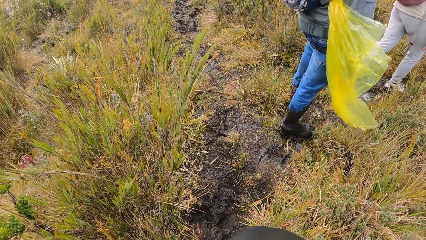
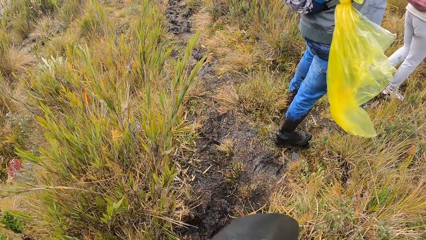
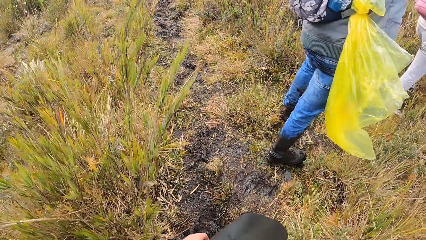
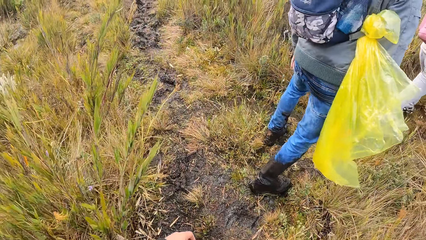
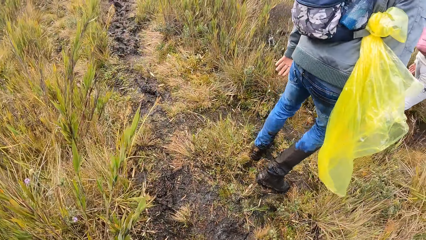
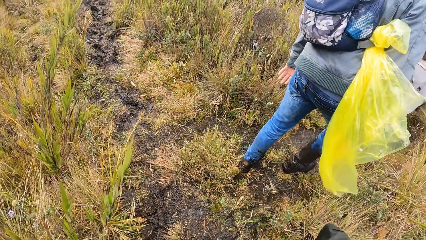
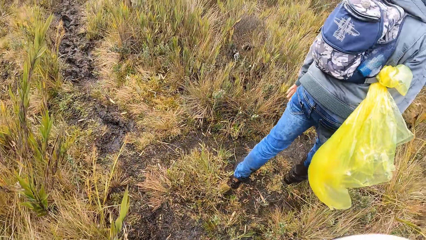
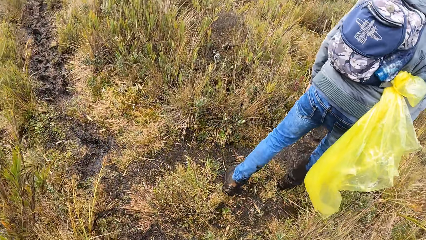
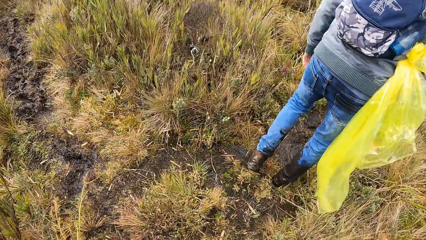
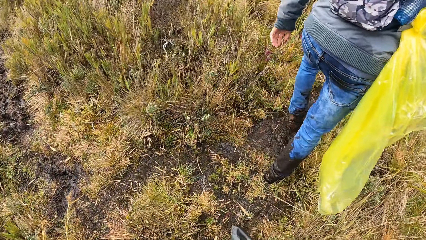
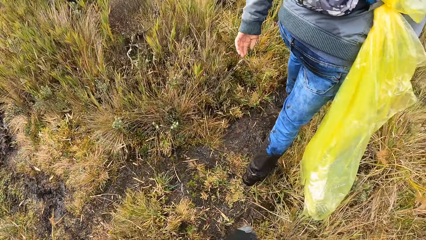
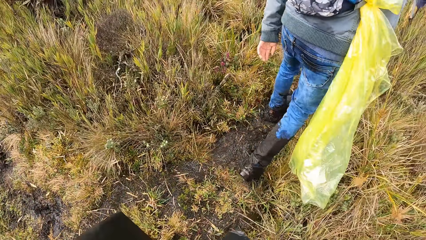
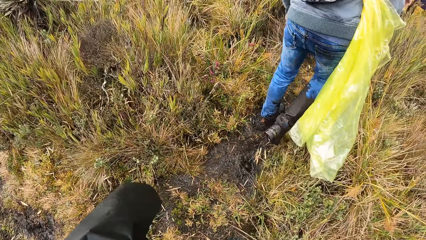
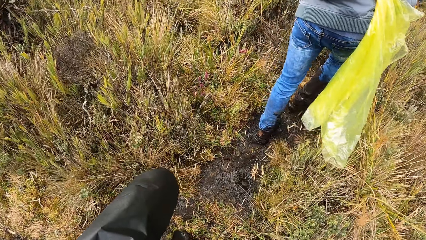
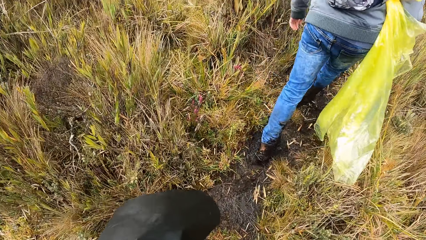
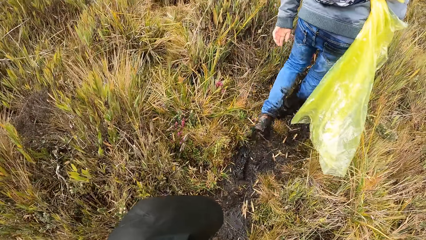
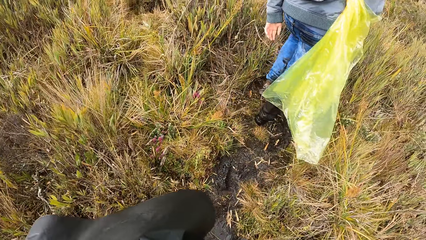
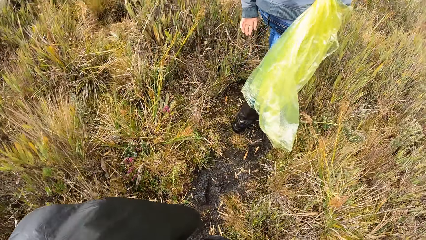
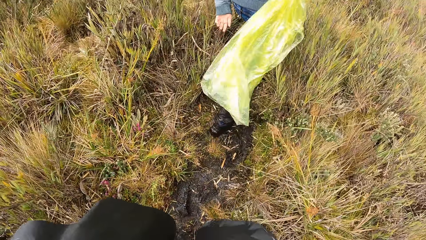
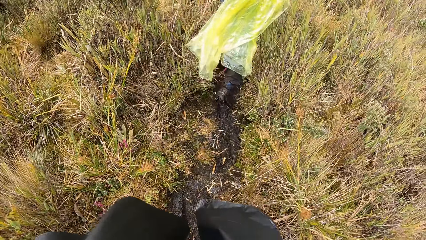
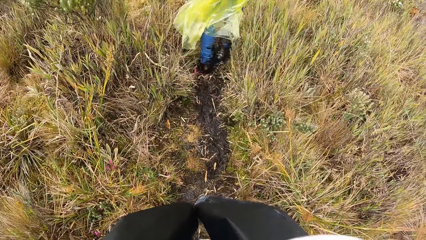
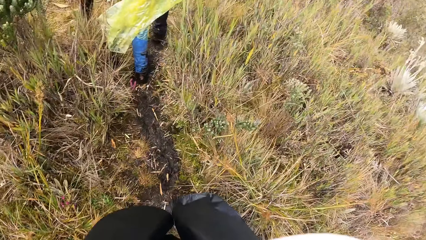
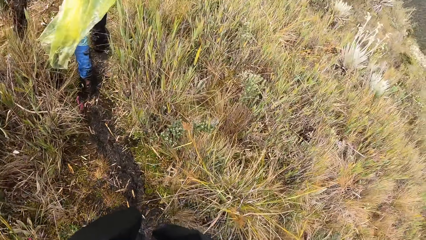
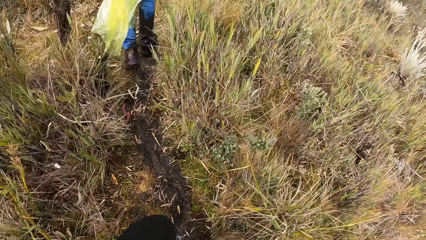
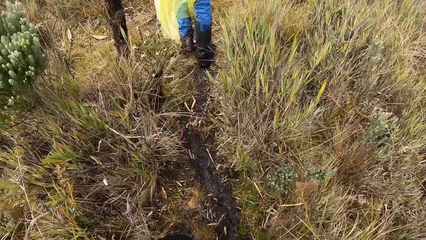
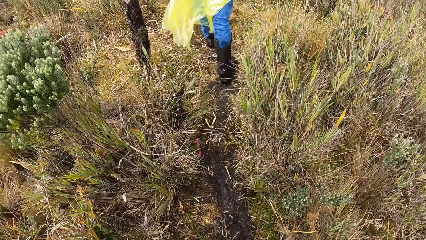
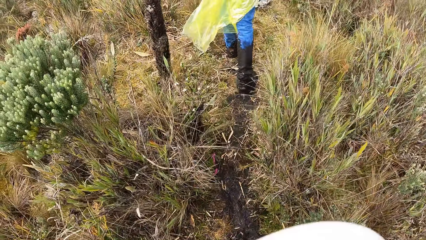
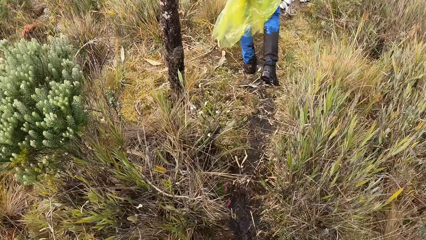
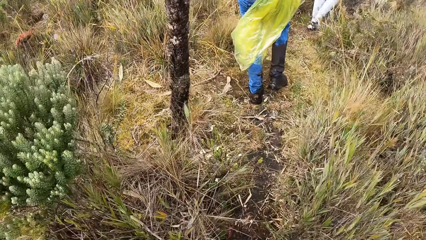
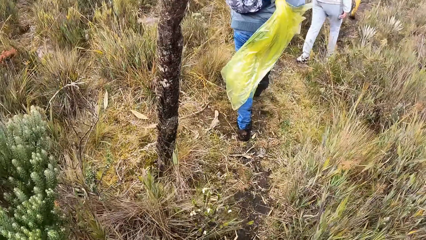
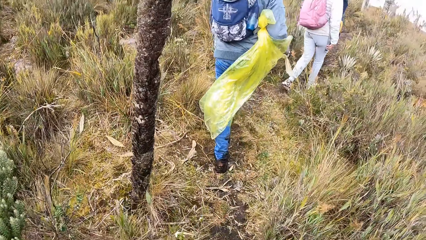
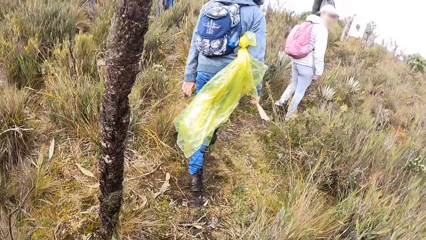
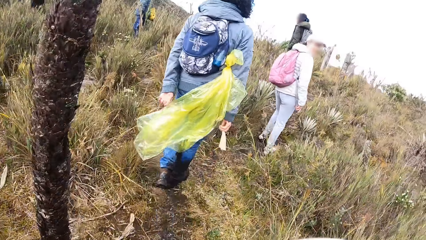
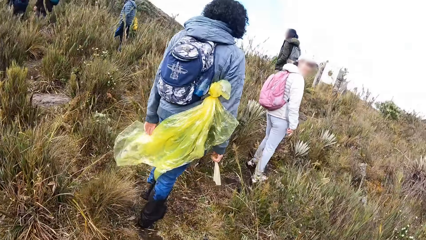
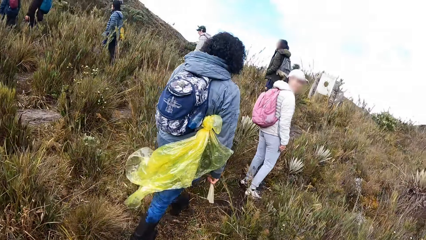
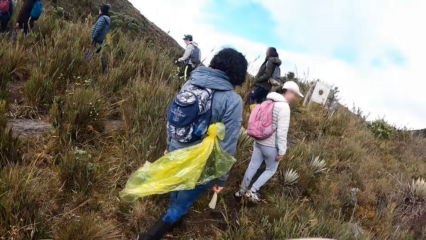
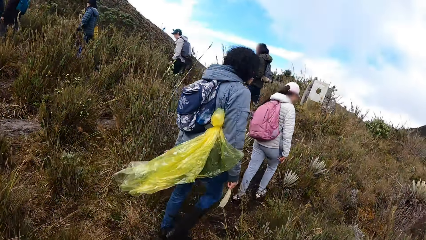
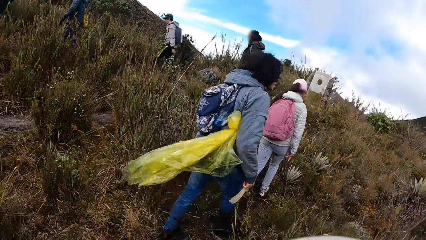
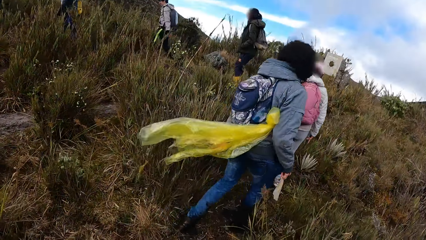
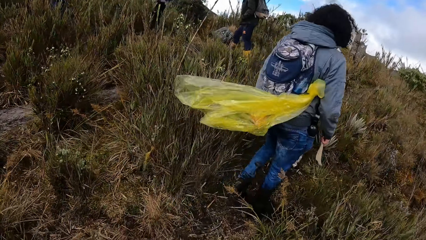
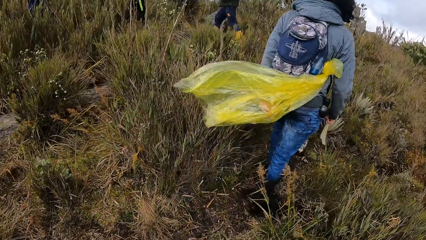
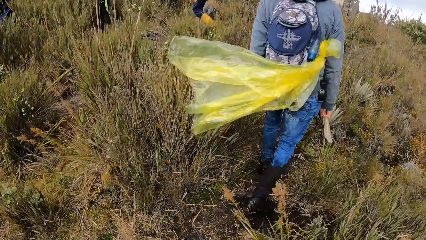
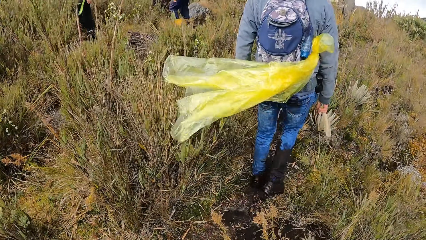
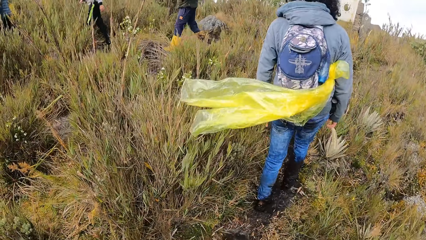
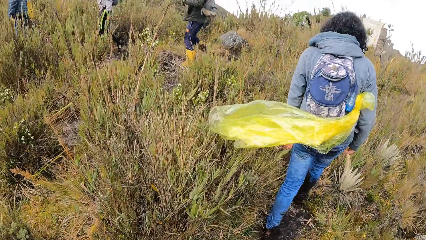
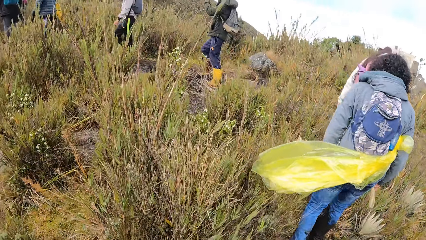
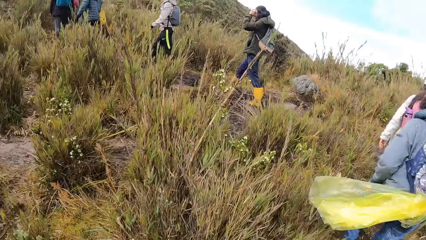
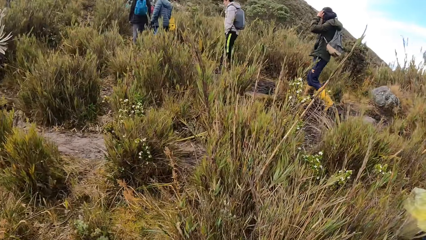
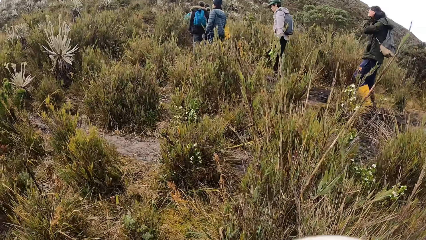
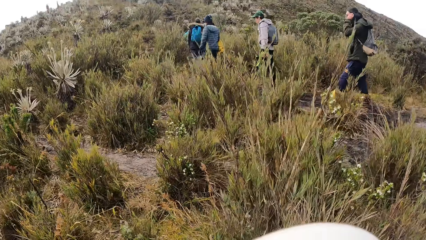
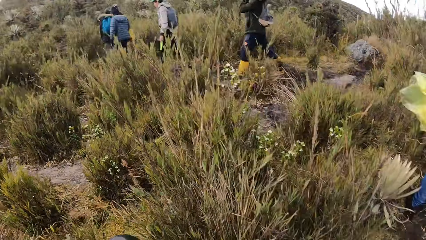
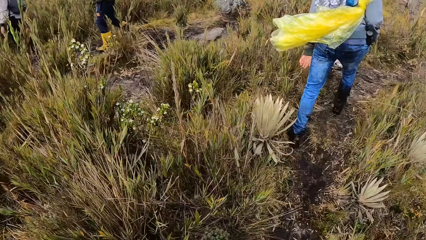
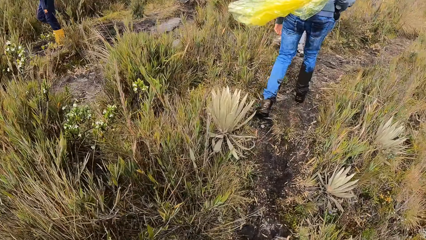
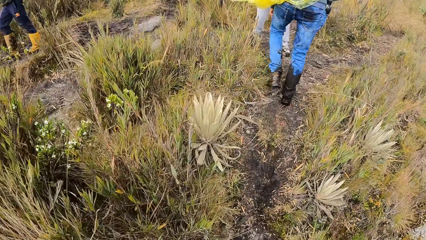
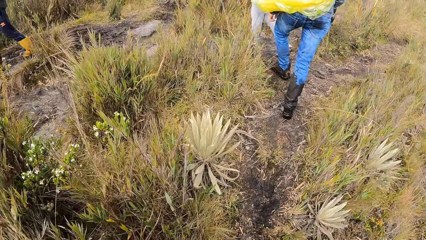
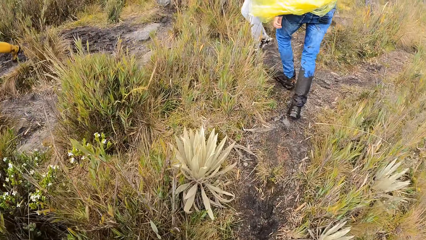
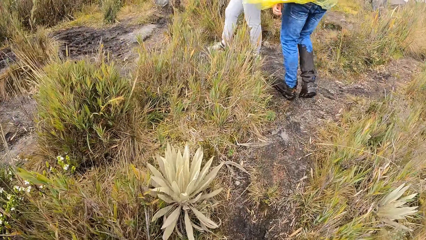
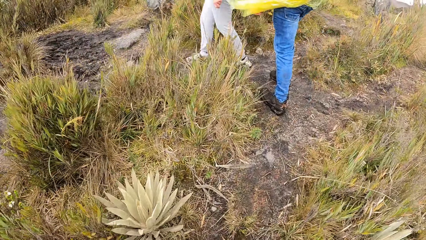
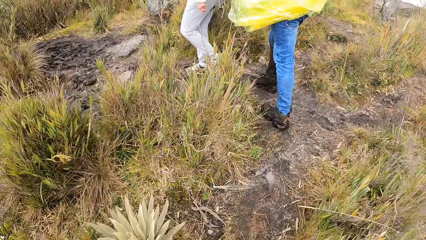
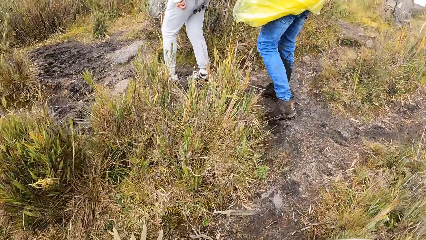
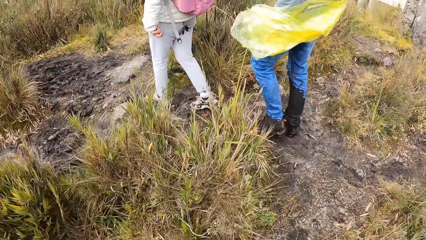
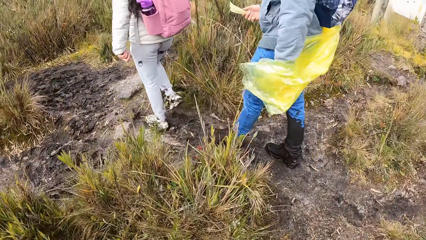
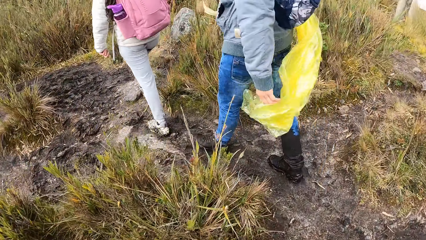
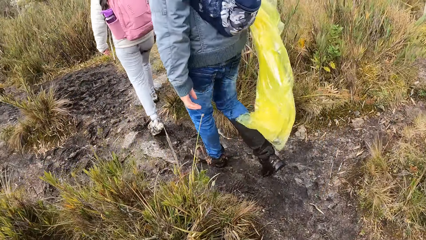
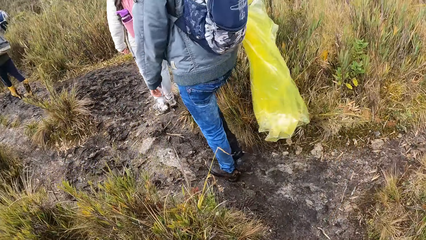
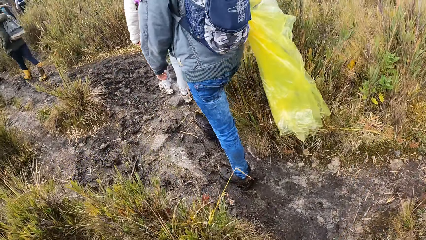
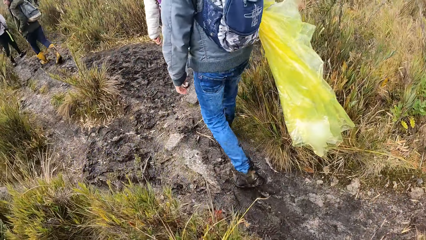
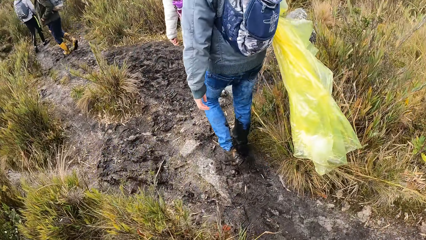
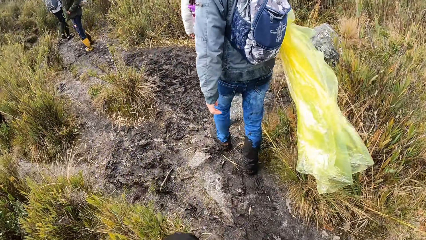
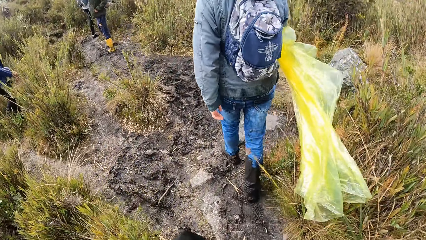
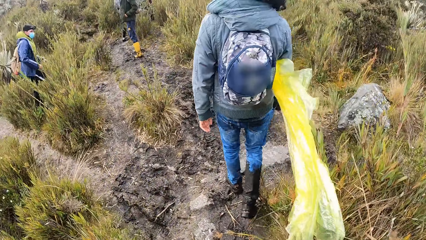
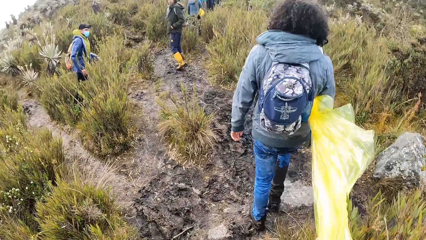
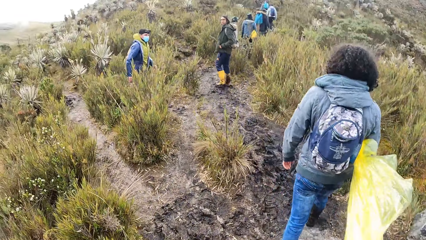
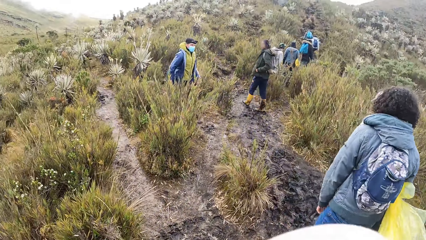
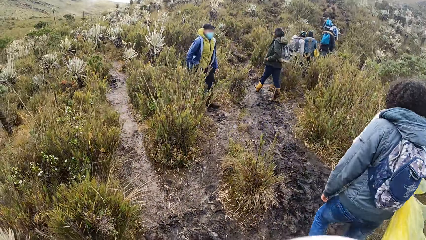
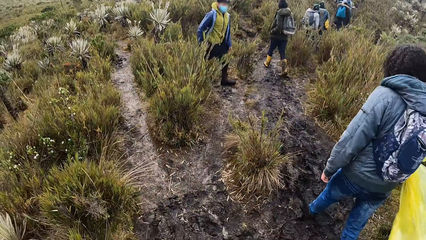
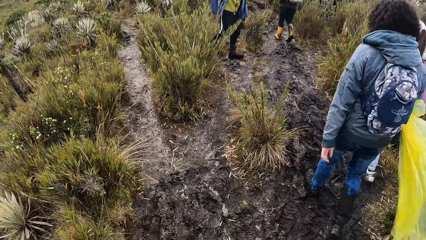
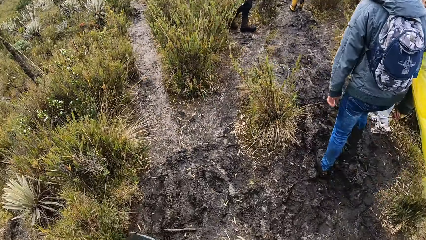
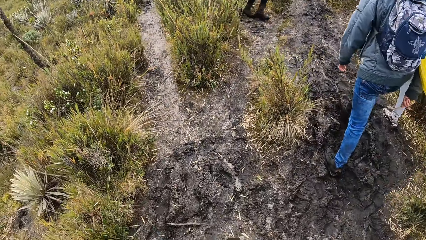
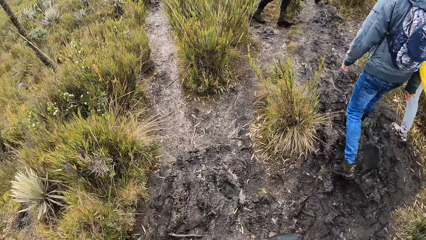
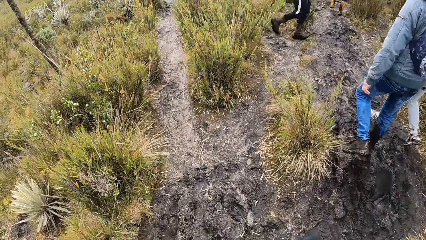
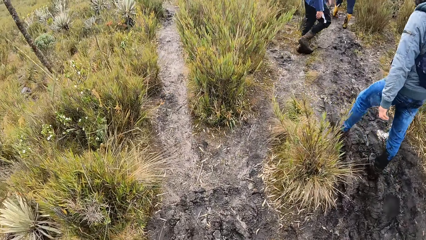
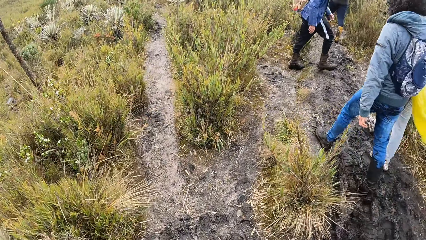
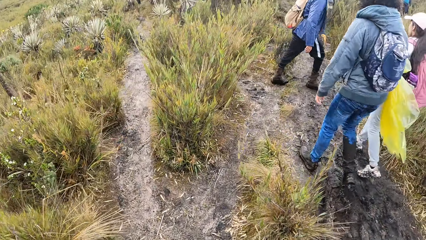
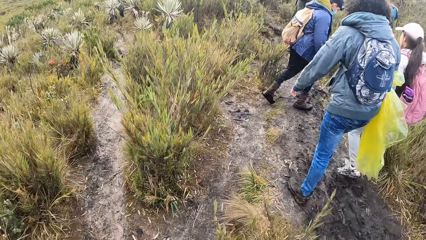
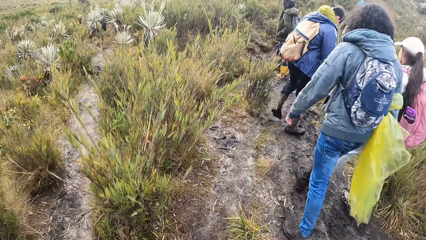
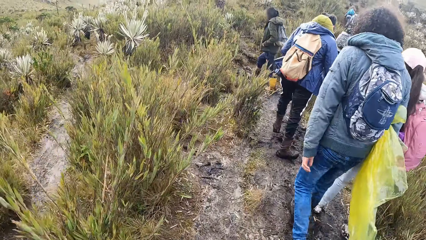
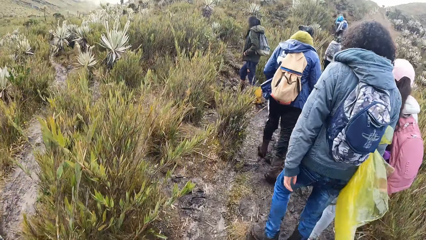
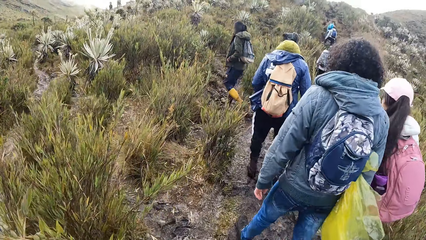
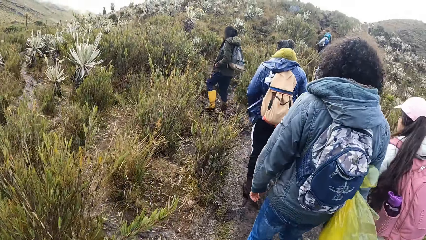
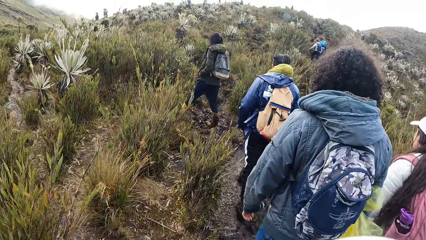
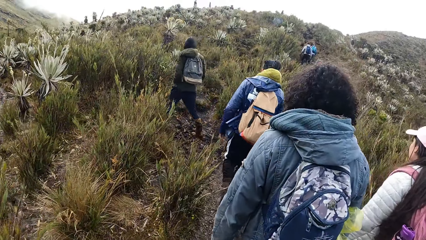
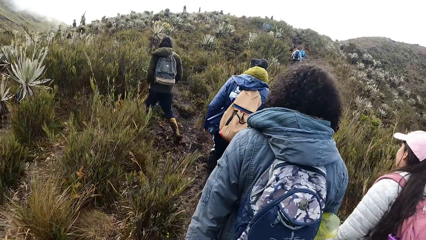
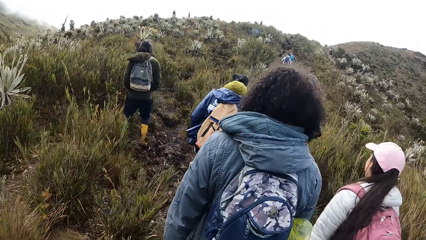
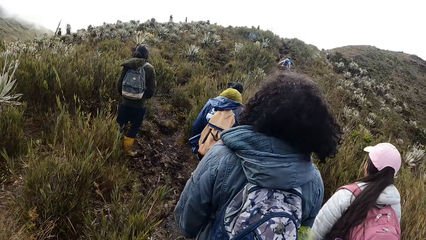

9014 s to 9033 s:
A person walks around in the field. The camera wearer walks around in the field.
